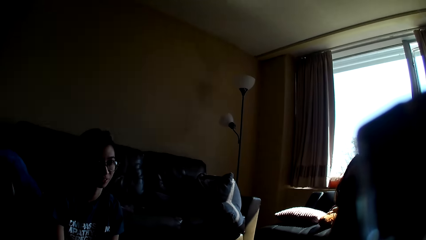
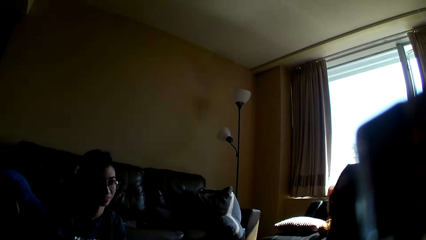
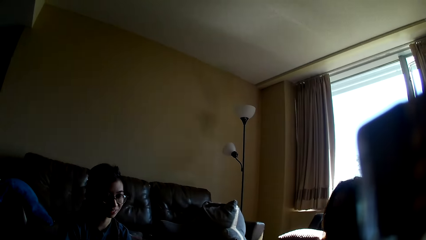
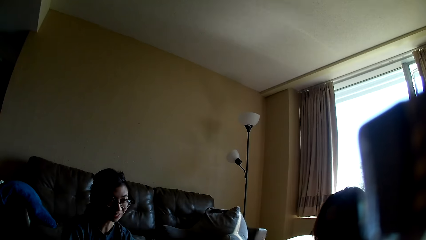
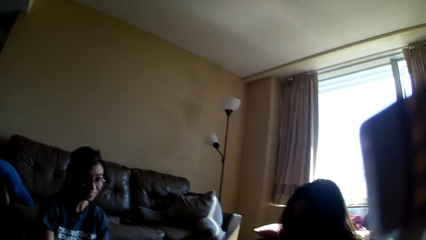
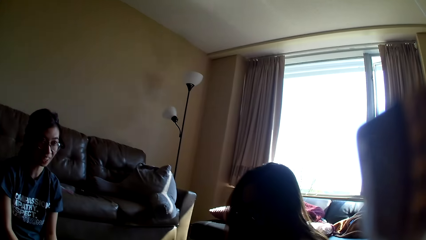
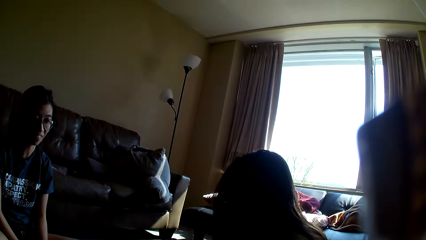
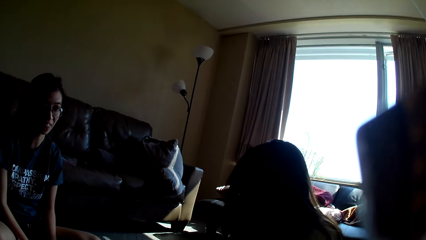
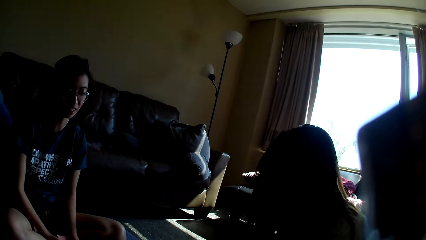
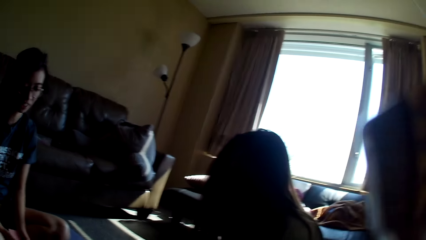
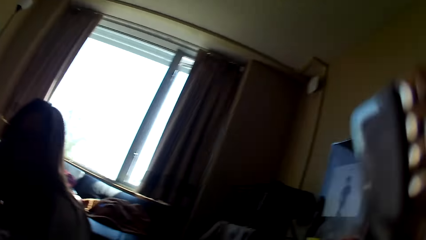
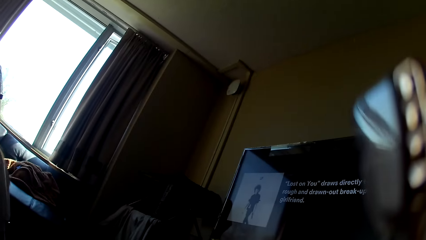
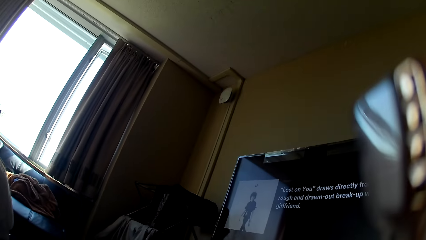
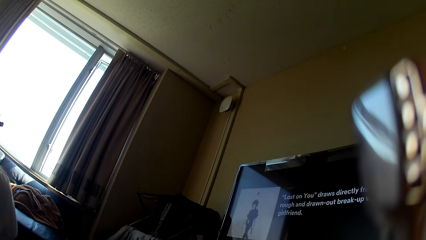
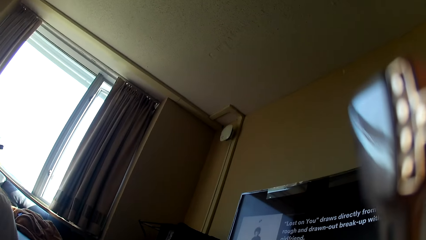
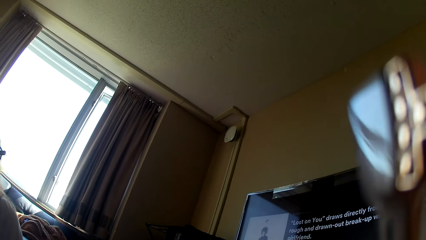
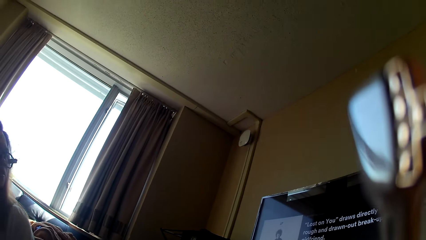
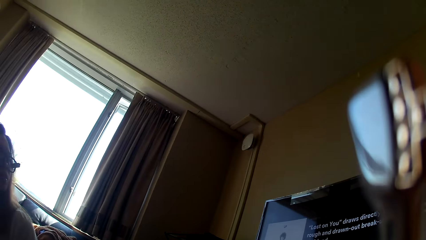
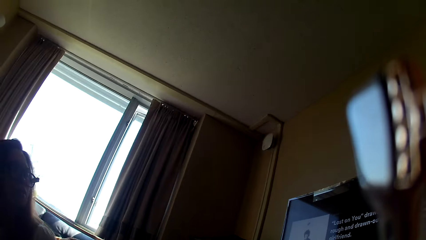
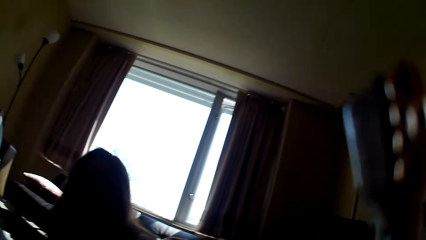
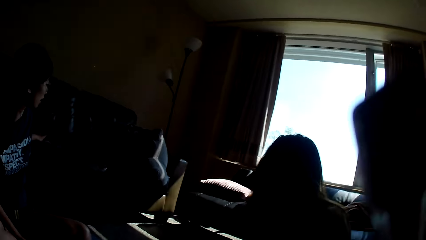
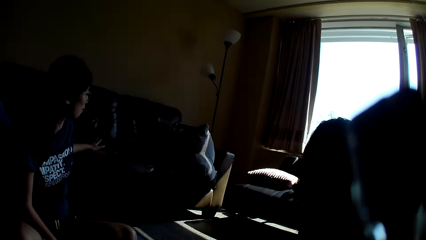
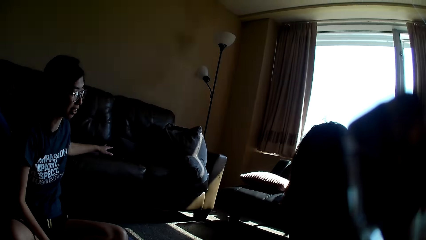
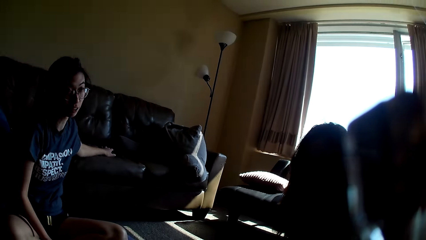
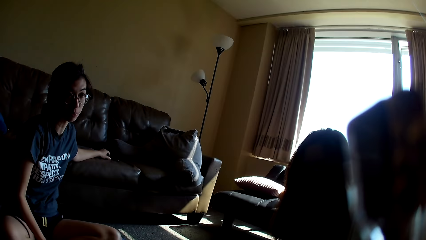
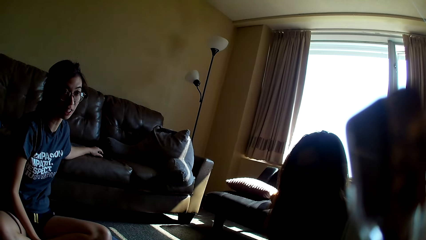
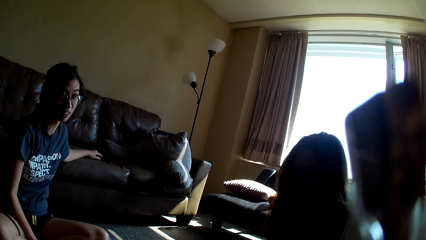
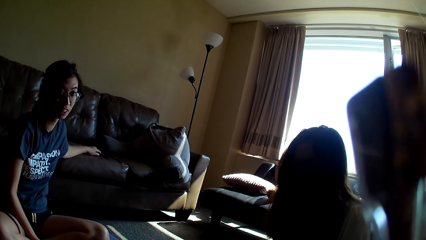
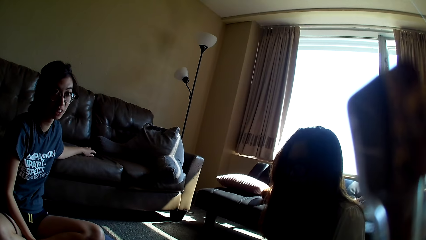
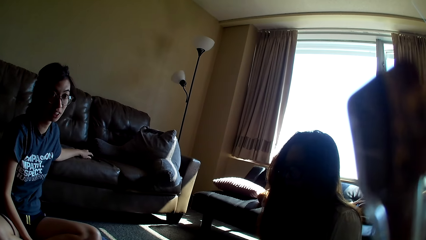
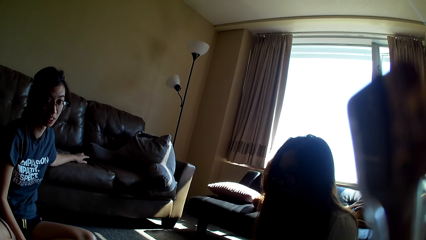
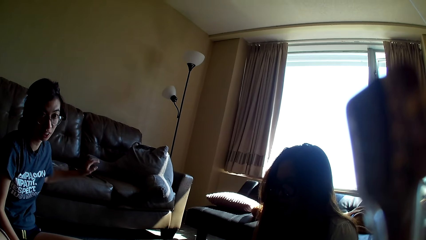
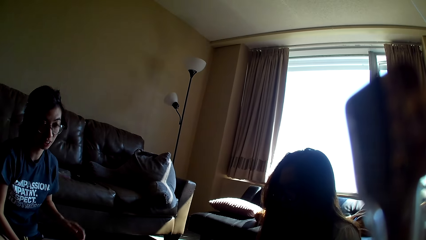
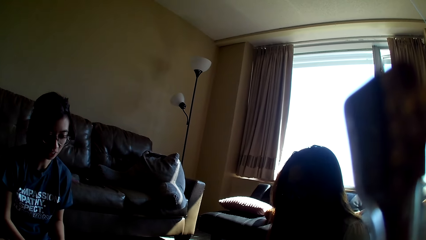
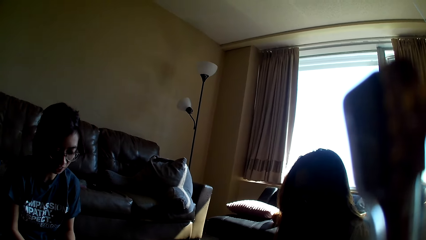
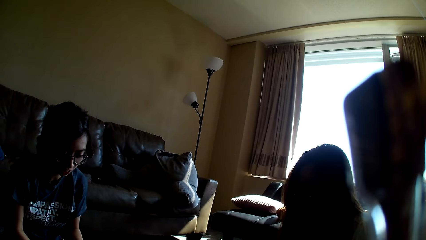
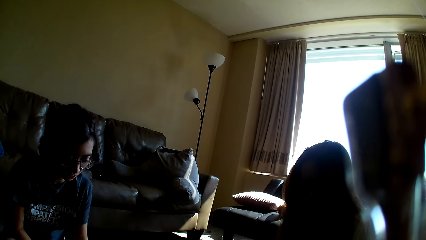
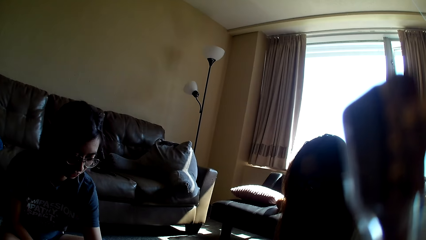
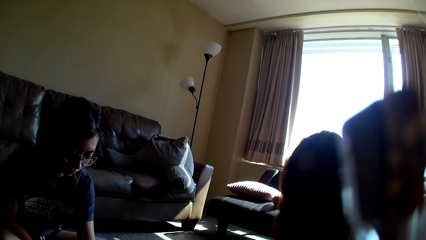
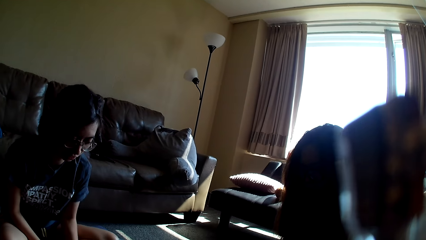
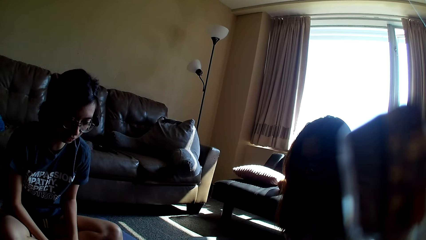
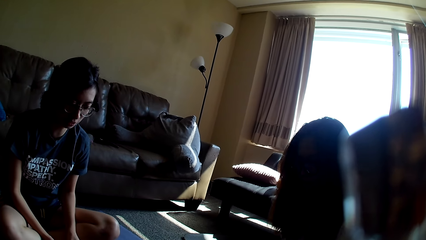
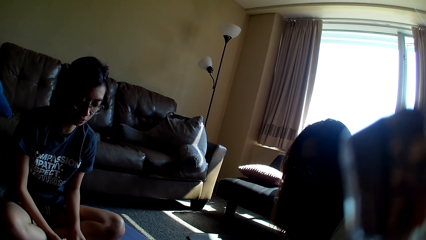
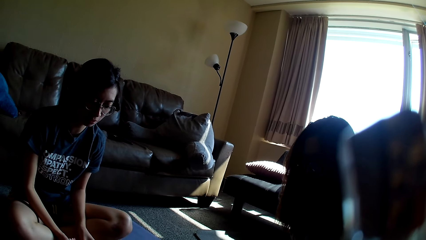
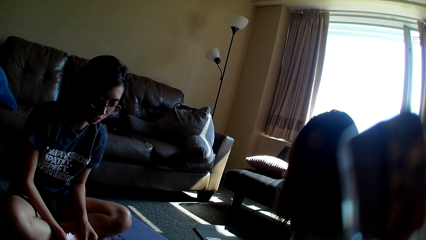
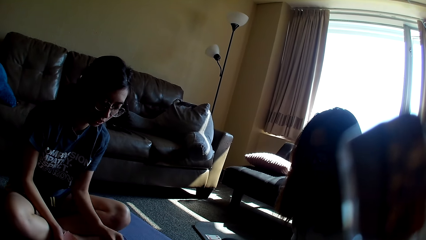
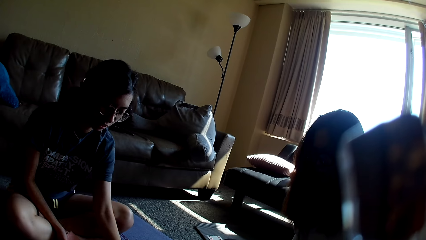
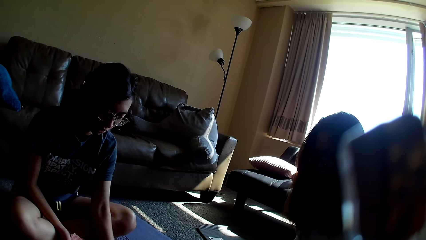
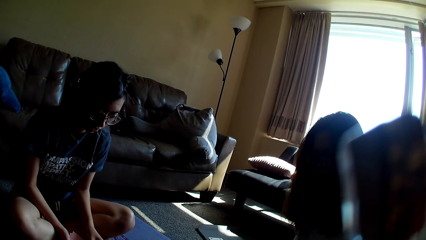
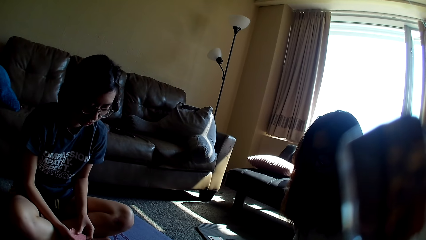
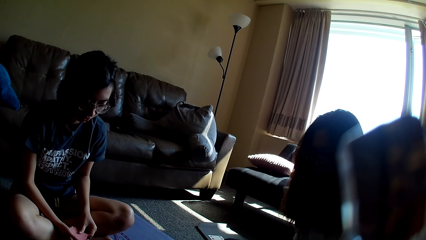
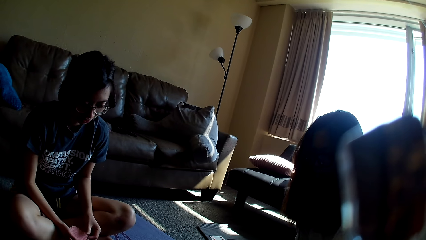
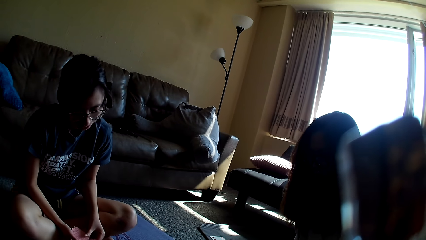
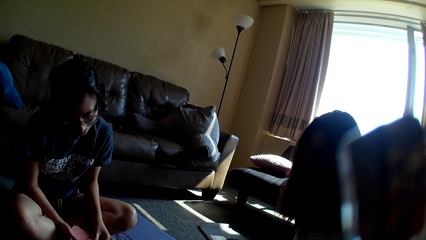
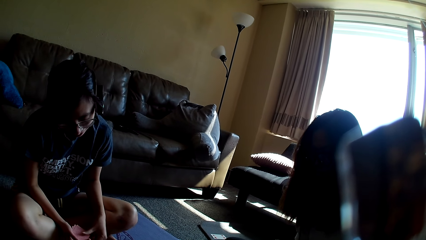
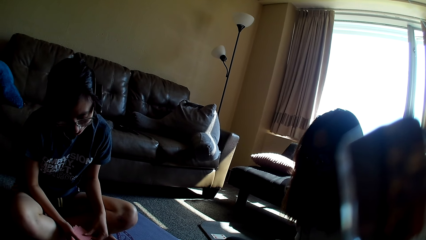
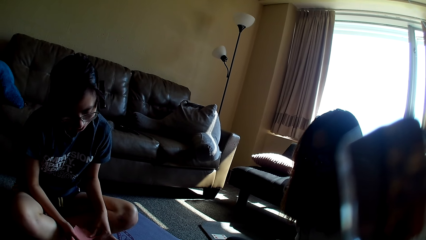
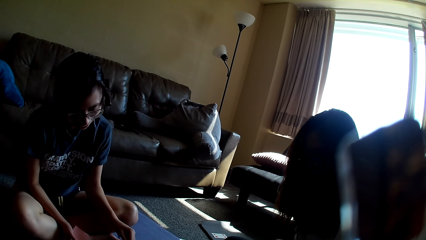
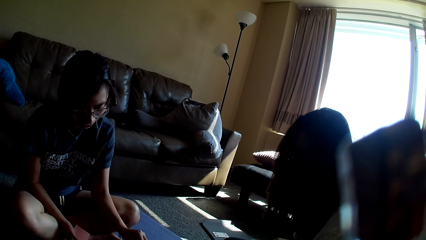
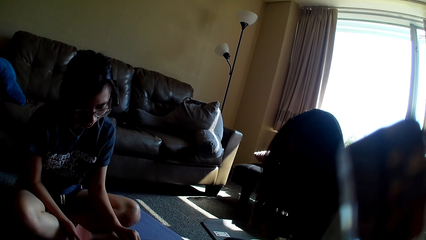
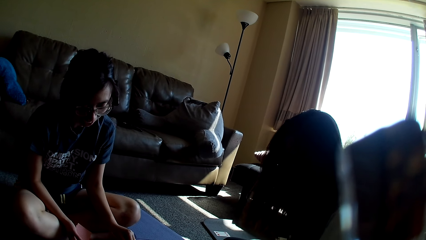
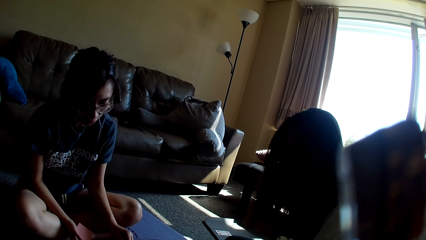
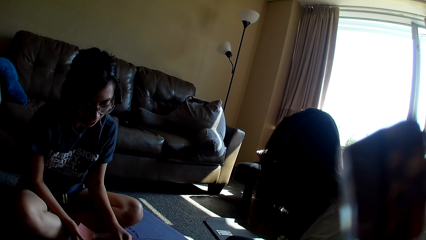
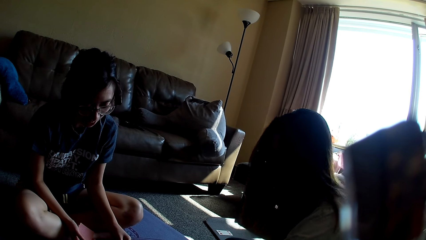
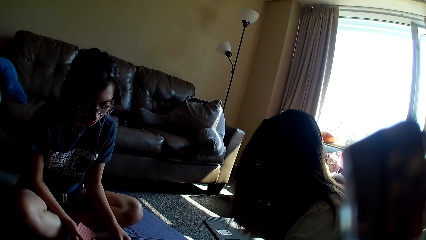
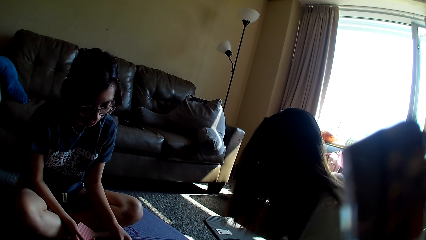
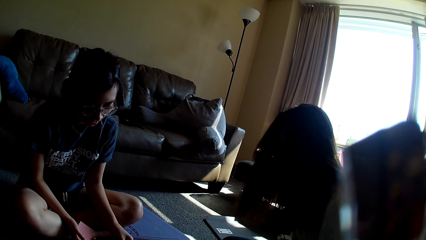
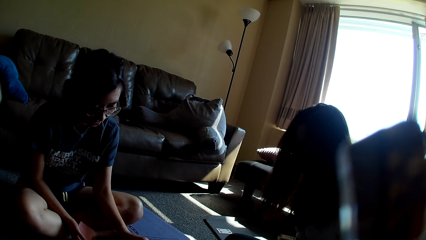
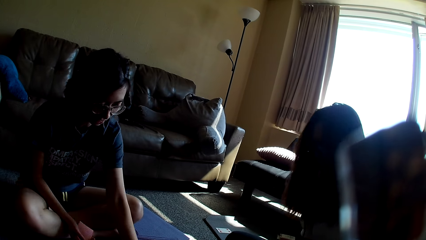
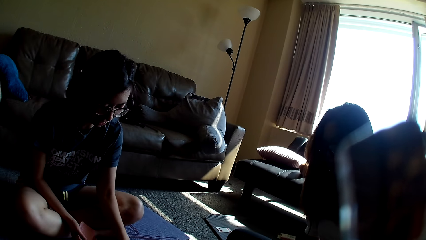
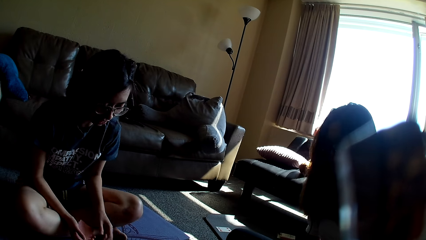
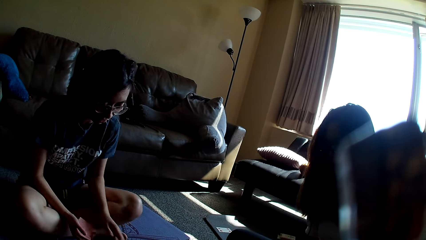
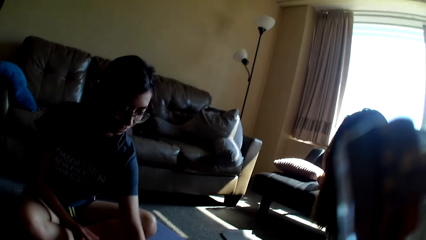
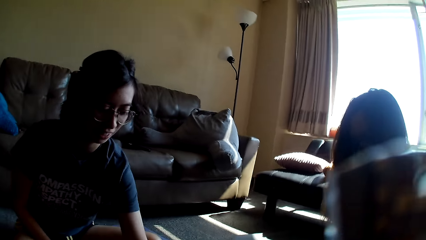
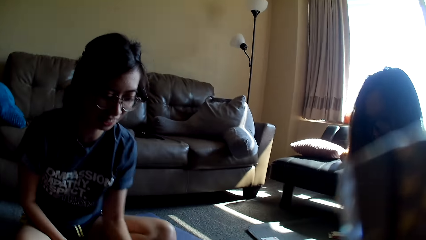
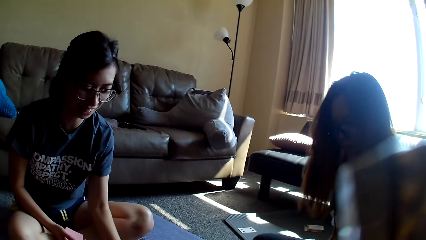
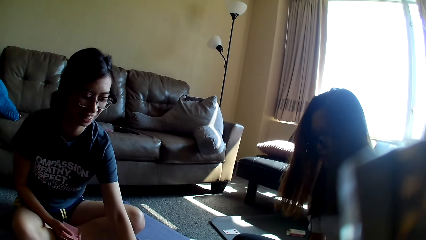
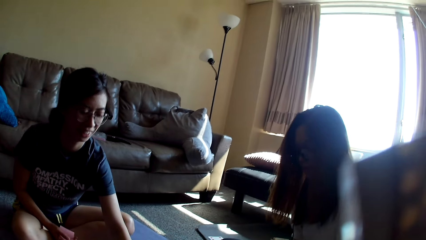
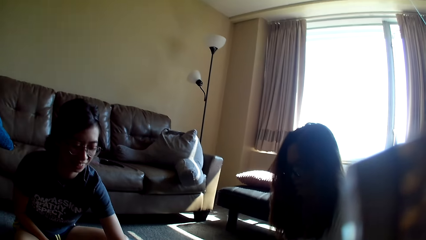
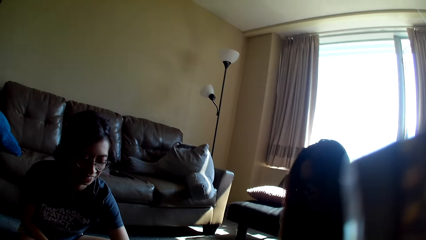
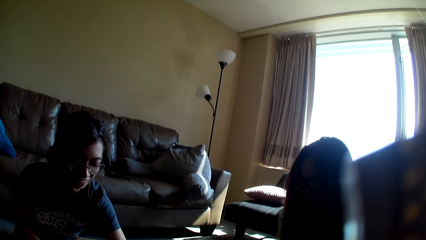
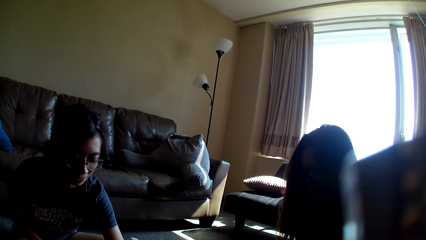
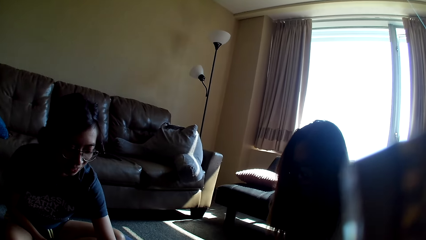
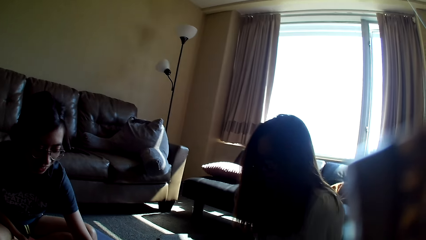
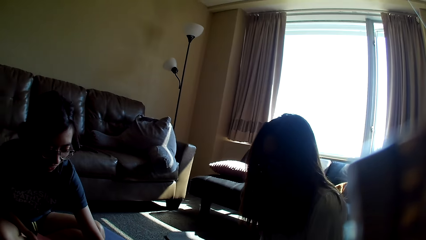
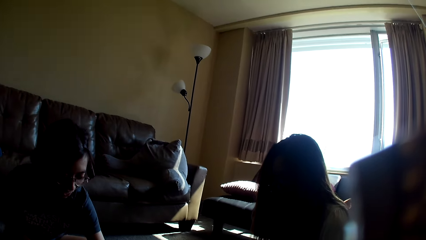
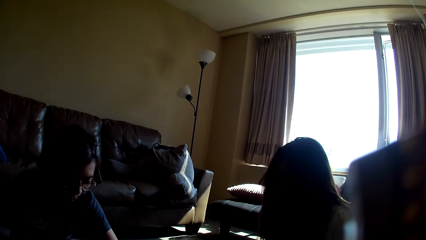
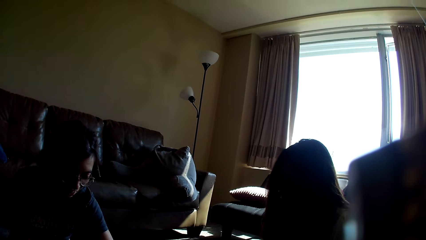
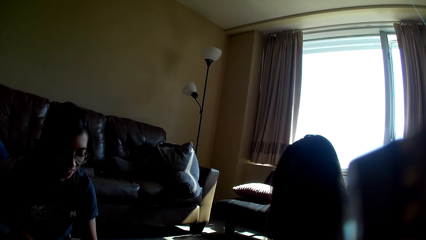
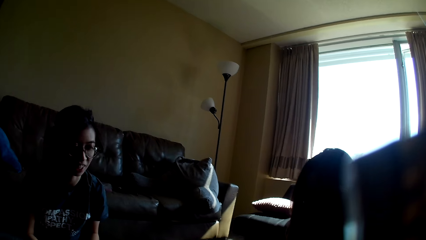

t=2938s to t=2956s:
The camera wearer looks around. A lady picks the remote control. The lady stretches a hand. The lady moves a hand away from the remote control. The lady drops the card game. The lady leans forward. Another lady drops the card game. She drops the card game again. The first lady holds a card and places the card on the table. The other lady moves a hand. The other lady leans forward. The first lady grabs cards. The first lady stretches a hand.
